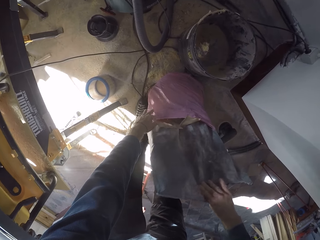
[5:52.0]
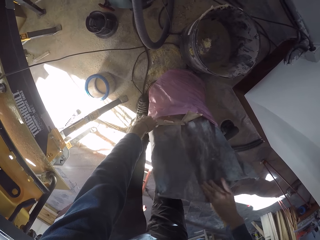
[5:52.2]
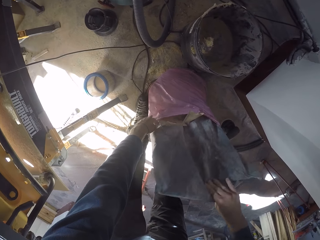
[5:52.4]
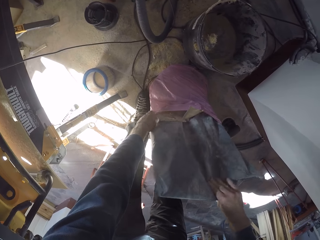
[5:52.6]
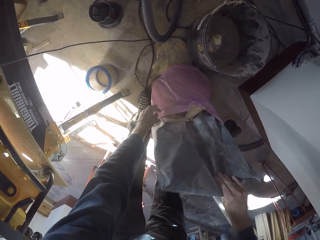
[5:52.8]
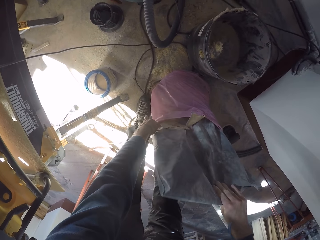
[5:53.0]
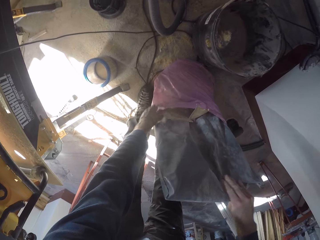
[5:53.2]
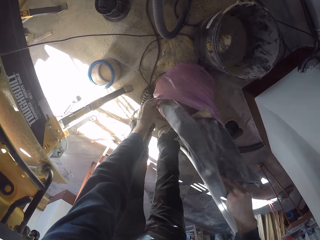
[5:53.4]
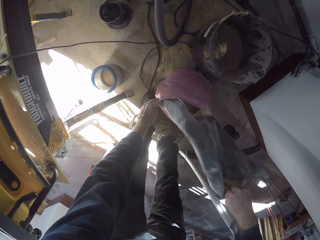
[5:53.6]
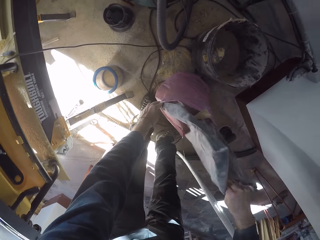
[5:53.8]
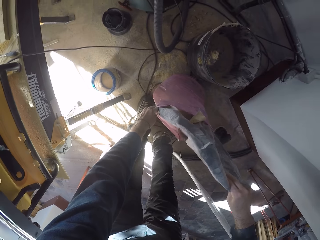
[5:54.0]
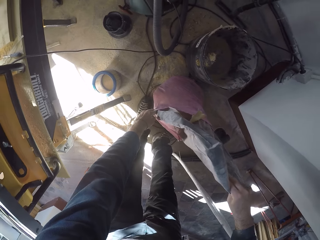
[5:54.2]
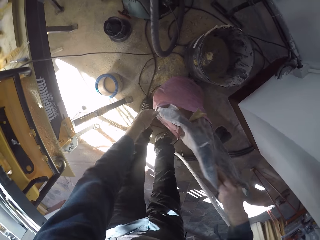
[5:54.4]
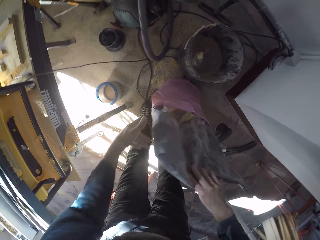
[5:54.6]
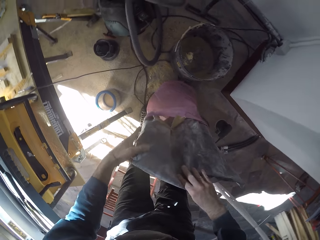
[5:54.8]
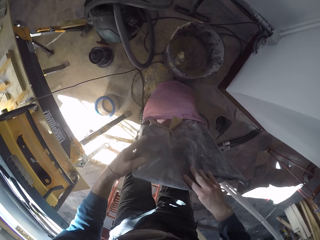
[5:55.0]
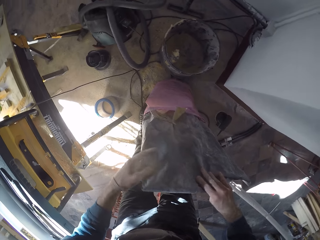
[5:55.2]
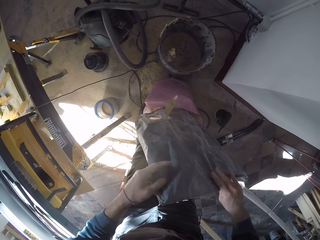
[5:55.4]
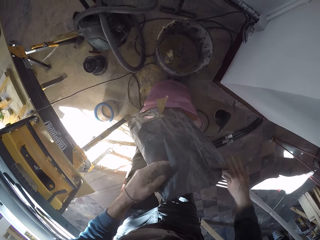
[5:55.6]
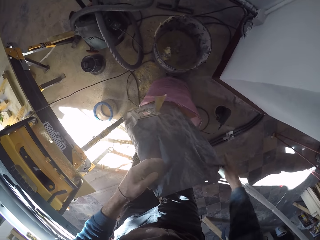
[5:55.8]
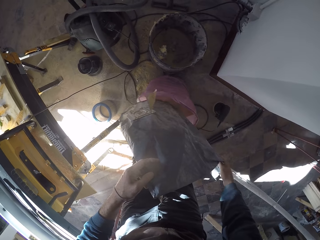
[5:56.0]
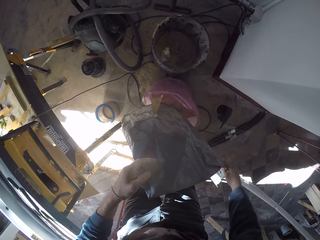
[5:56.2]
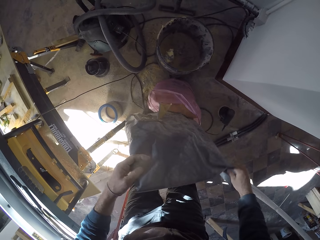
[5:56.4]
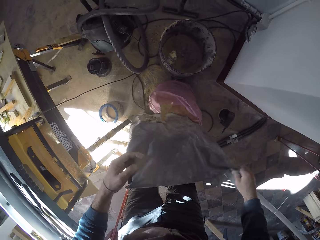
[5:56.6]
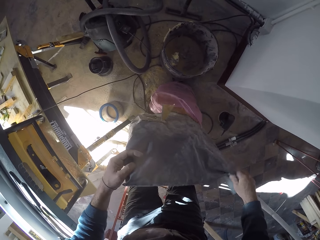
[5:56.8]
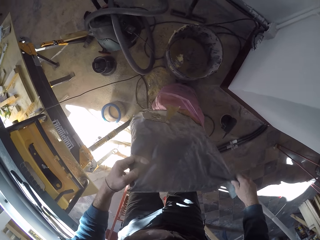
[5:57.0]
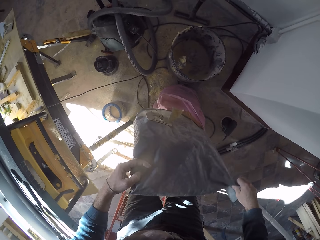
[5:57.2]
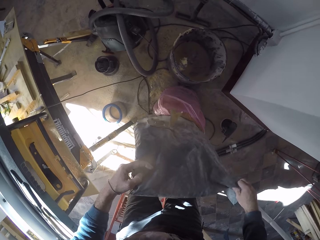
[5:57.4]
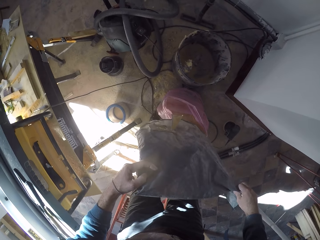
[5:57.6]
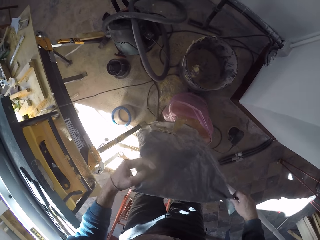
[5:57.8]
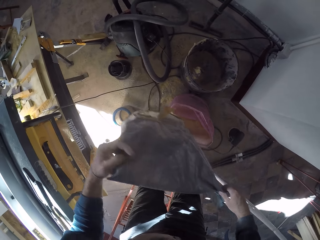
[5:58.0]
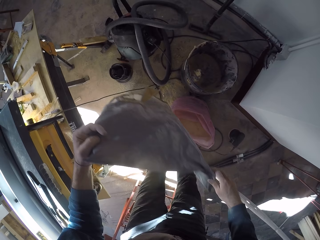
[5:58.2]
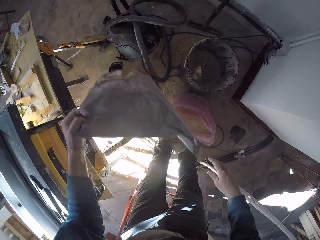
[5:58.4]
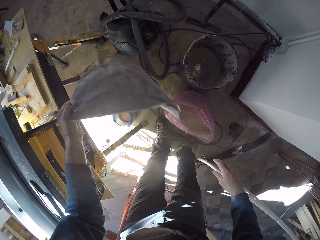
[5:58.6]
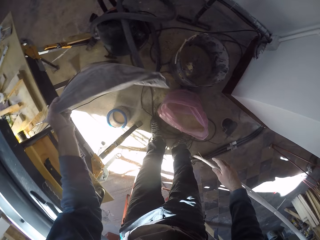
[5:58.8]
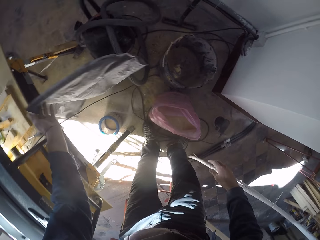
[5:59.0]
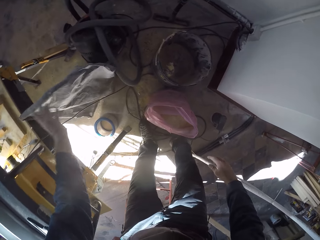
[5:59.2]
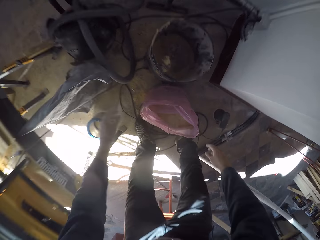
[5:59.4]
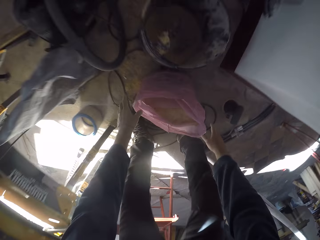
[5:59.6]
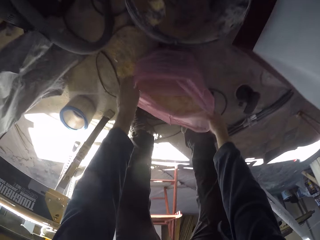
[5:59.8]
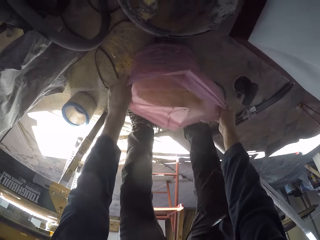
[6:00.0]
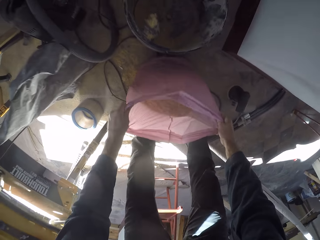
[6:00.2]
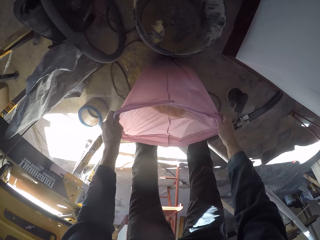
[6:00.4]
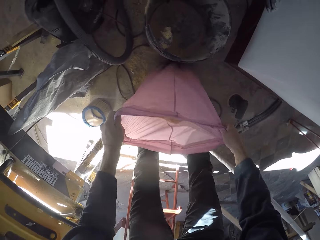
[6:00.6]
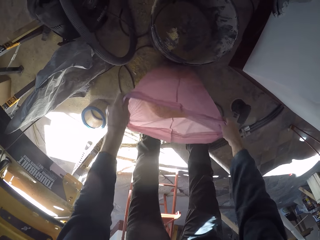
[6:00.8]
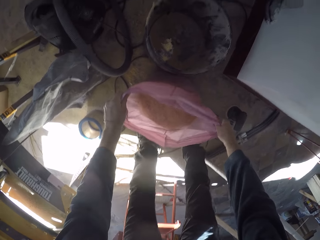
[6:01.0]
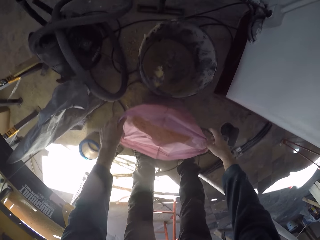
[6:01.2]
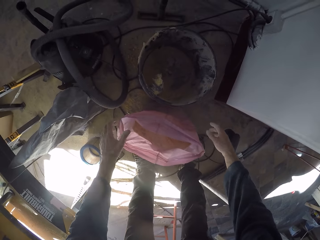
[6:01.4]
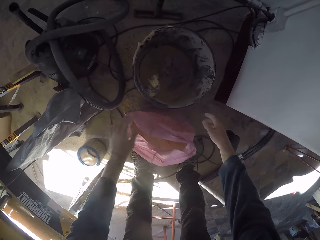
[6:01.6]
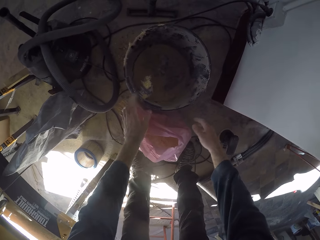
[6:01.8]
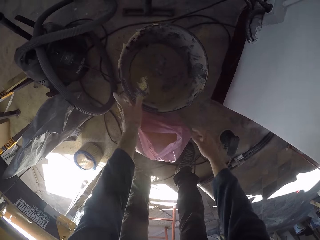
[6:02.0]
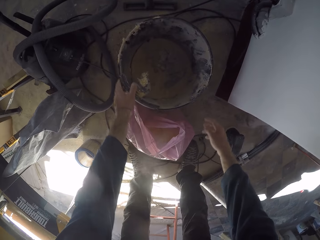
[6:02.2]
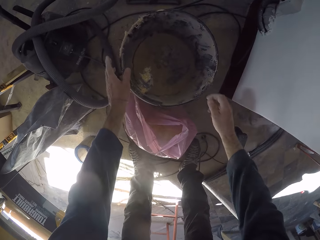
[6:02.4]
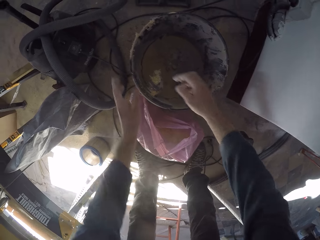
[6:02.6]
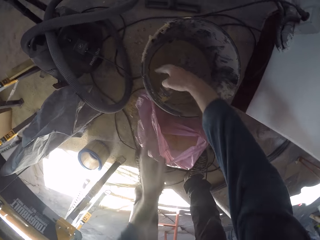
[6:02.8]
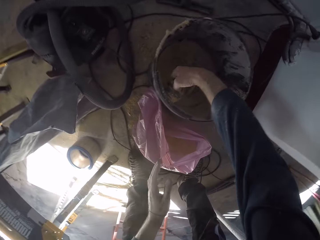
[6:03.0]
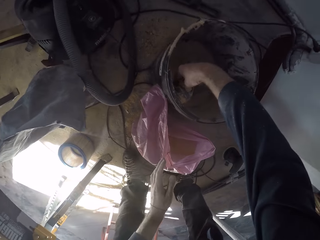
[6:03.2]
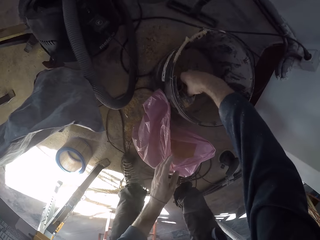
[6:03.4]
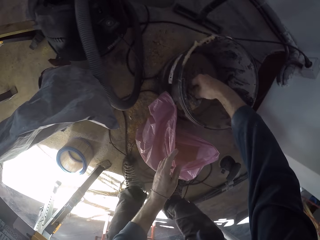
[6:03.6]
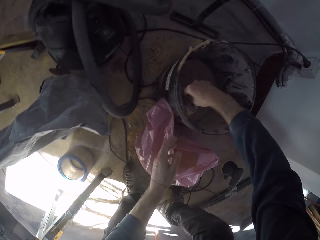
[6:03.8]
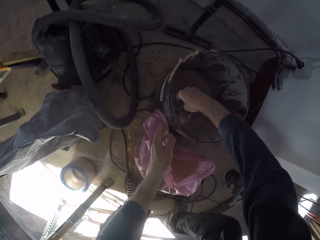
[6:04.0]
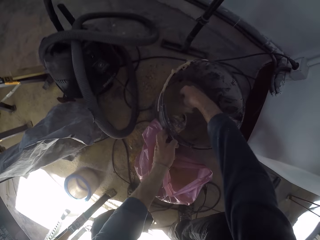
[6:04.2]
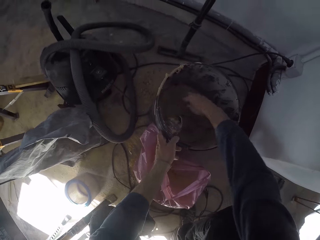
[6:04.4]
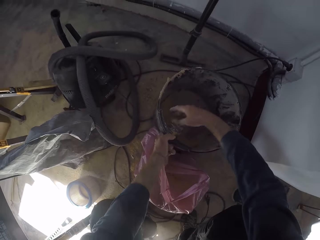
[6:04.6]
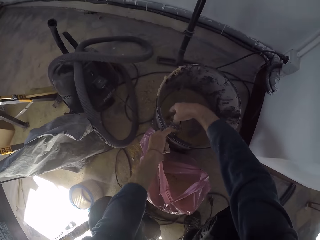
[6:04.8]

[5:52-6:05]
The camera wearer drops the dust bag on the floor with his left hand. He pulls up the nylon bag with both hands. He holds the plastic bag with his hands. He breaks dust particles inside the vacuum cleaner base with his right hand.

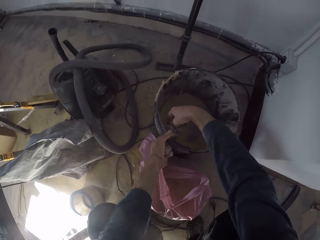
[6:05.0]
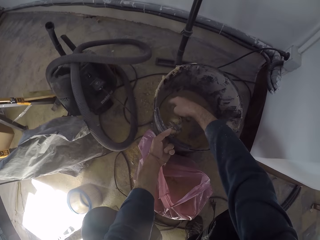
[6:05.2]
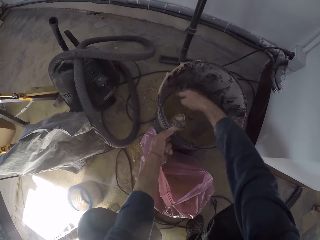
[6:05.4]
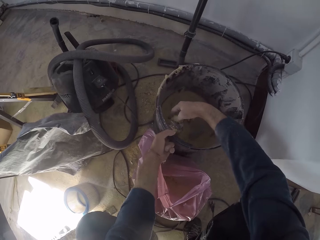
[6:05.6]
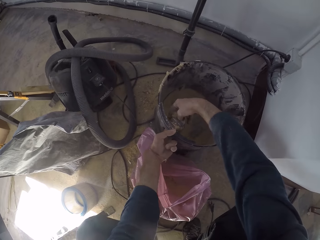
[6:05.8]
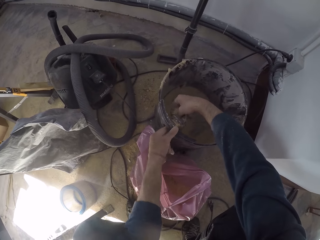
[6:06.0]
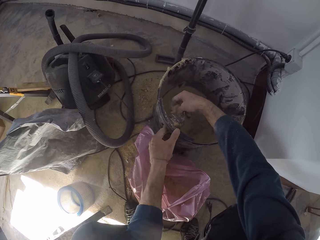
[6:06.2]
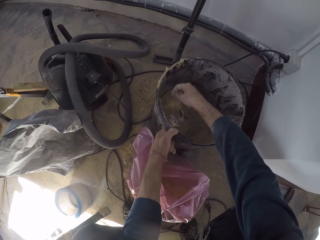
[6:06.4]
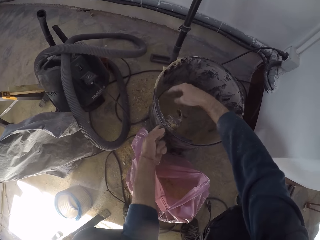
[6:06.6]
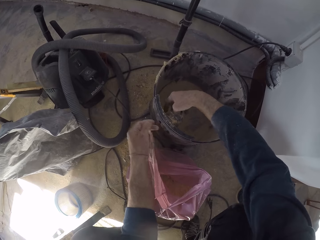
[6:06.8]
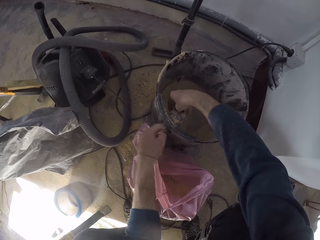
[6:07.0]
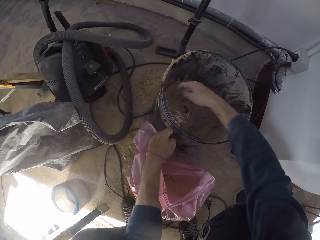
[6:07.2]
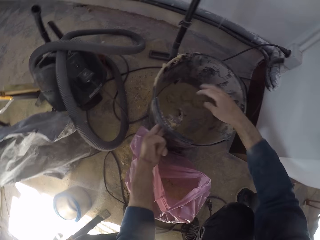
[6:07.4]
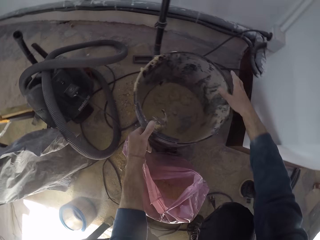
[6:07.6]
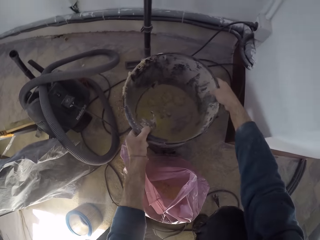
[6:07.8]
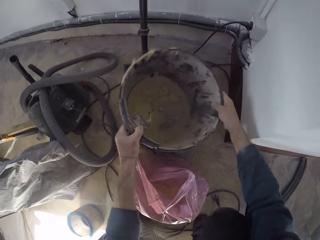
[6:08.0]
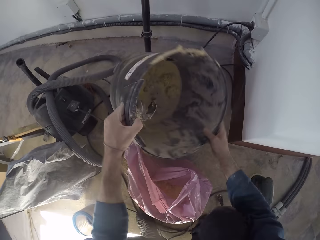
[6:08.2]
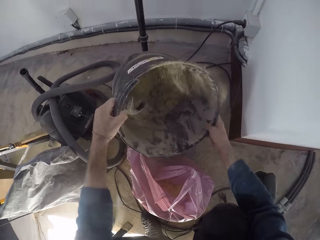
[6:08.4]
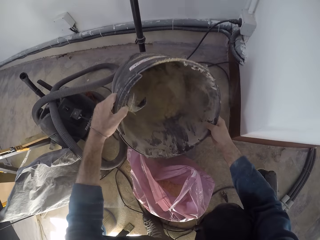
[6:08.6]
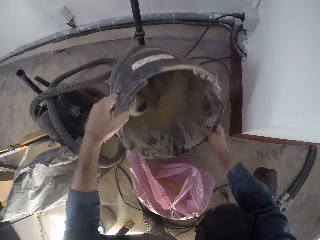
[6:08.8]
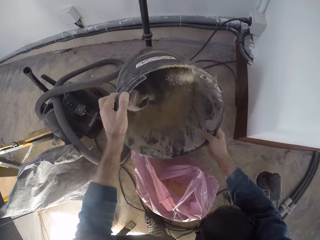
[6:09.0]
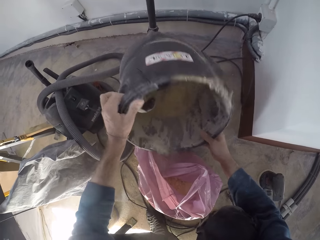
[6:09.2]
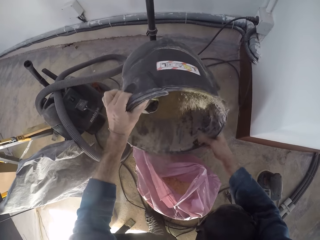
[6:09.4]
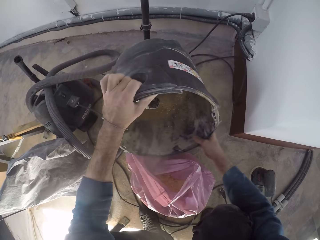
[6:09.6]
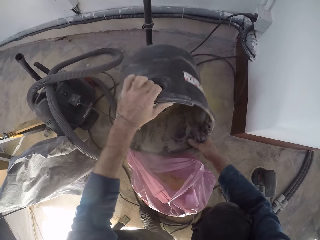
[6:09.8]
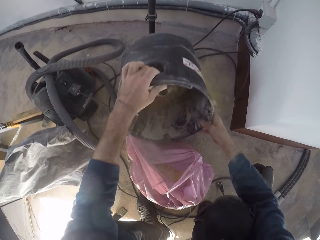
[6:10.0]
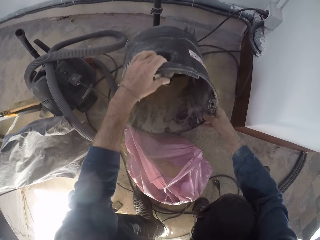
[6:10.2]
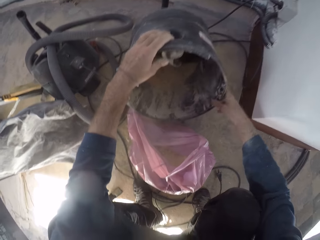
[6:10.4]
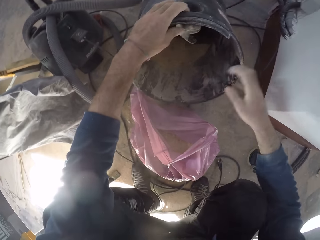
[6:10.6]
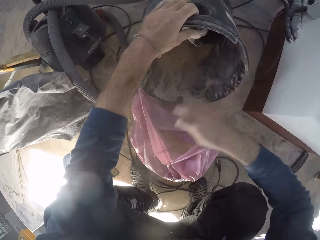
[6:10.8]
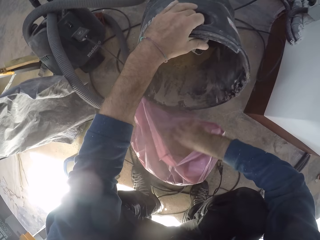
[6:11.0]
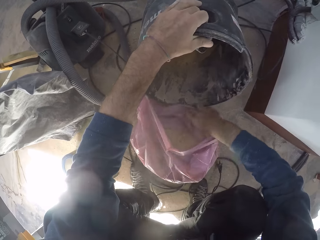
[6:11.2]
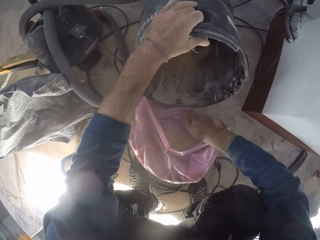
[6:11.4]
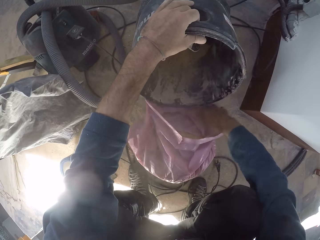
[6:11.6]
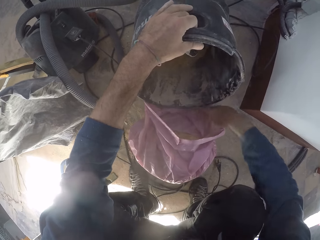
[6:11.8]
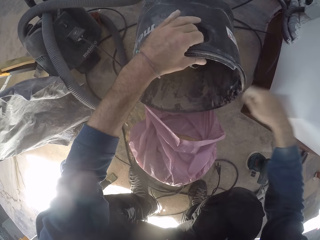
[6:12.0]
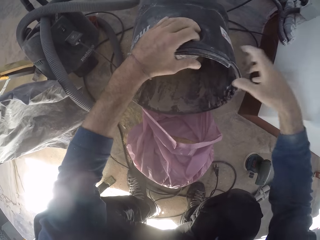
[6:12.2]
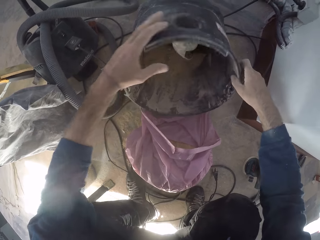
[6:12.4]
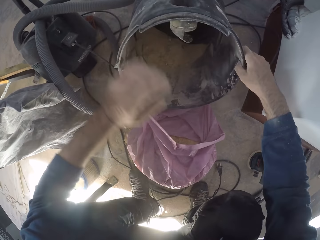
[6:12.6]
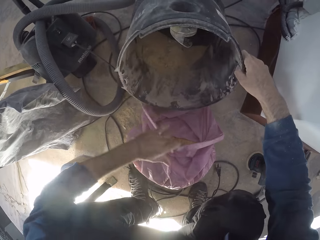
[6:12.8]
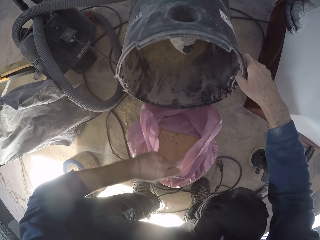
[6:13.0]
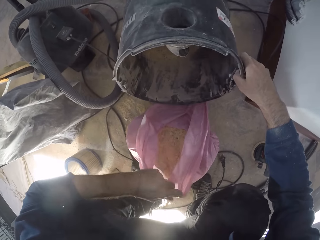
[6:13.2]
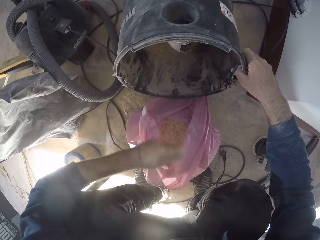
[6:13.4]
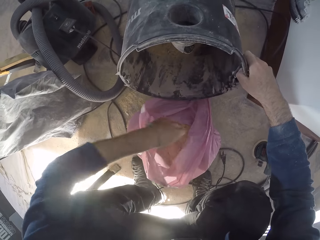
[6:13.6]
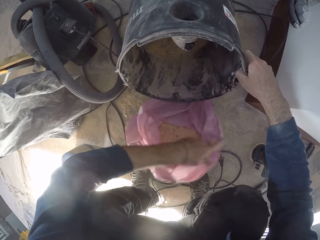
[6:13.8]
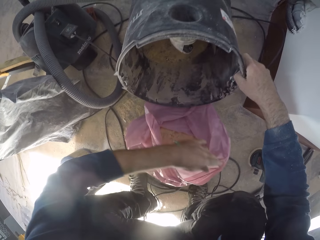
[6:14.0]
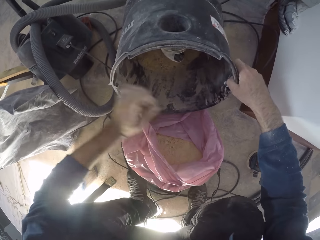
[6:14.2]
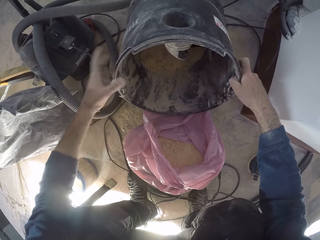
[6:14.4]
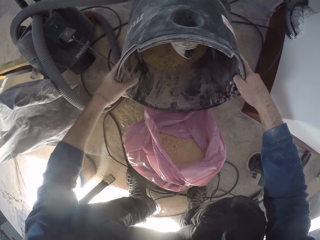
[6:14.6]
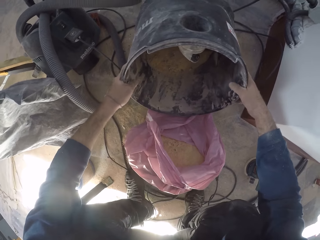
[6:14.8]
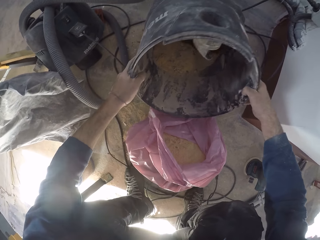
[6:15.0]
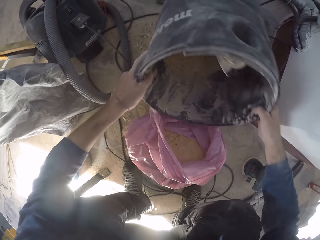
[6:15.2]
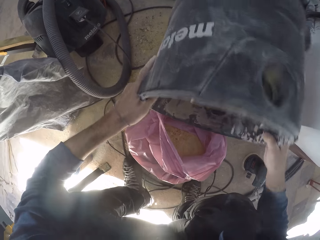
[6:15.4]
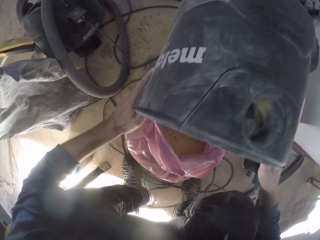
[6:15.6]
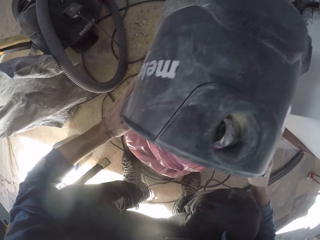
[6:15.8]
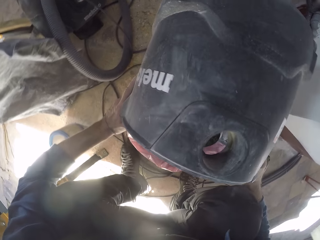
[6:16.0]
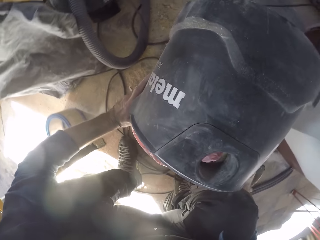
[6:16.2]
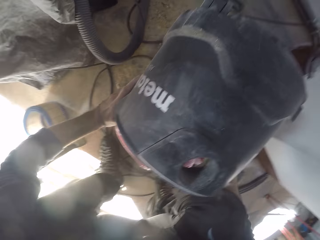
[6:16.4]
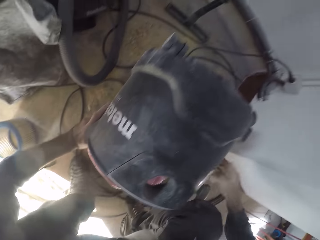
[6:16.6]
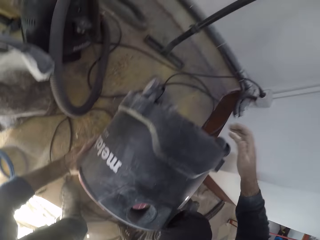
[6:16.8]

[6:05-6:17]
The camera wearer removes dust from the hose holder. He shakes the vacuum cleaner base with both hands. He lifts the vacuum cleaner bottom from the floor and hits the vacuum cleaner bottom on the floor. He opens the nylon bag with his right hand. He adjusts the plastic bag with his right hand. He passes the vacuum cleaner base to his right hand. He holds the vacuum cleaner bottom with his right hand. He opens the nylon bag with his left hand. He adjusts the plastic bag with his left hand. He lifts the vacuum cleaner bottom from the floor. He empties the vacuum cleaner base into the nylon bag with both hands.
